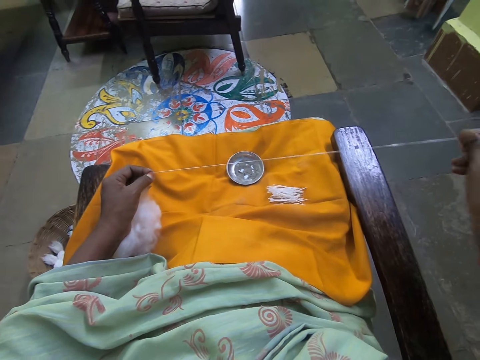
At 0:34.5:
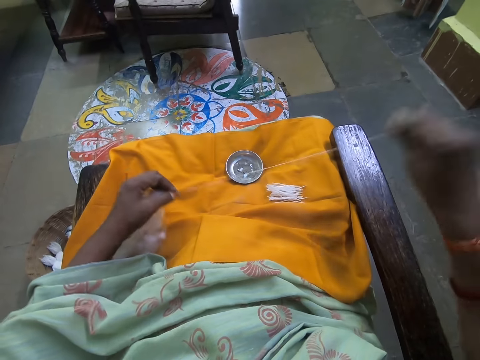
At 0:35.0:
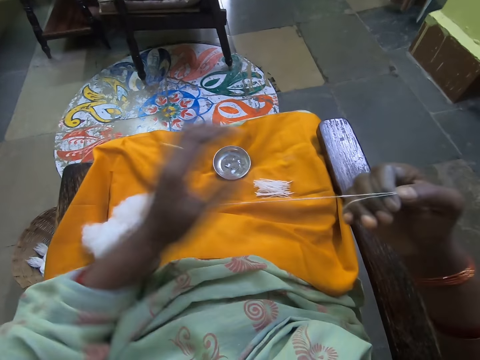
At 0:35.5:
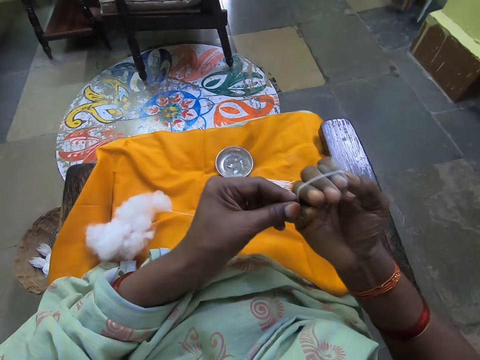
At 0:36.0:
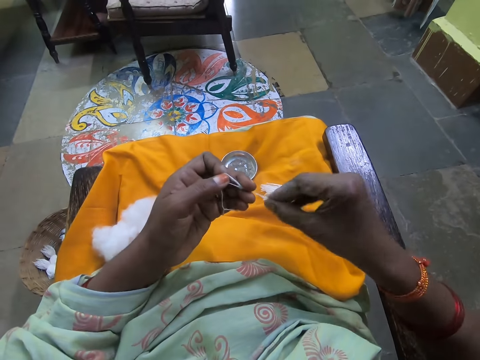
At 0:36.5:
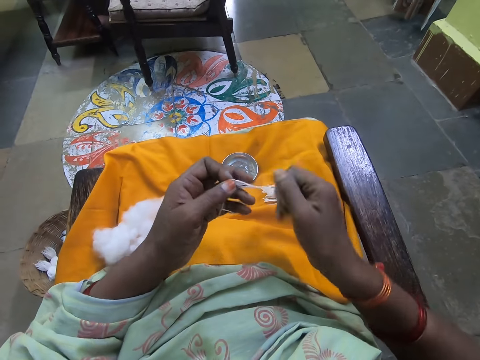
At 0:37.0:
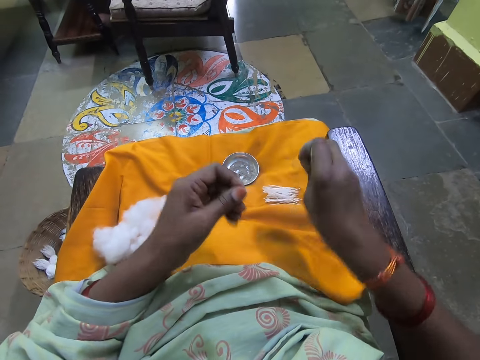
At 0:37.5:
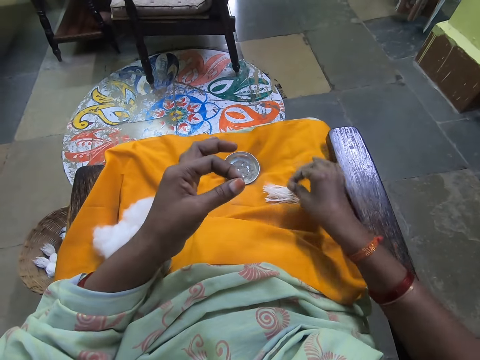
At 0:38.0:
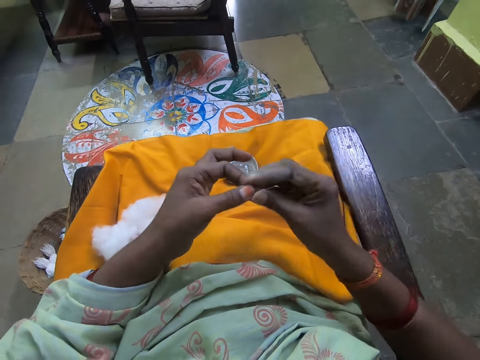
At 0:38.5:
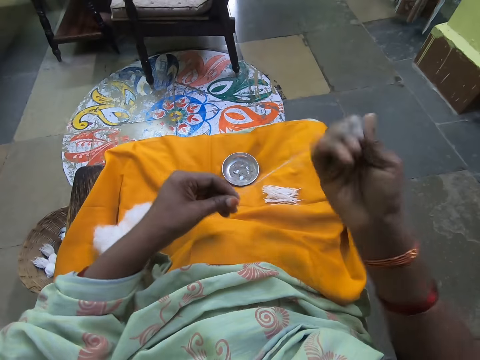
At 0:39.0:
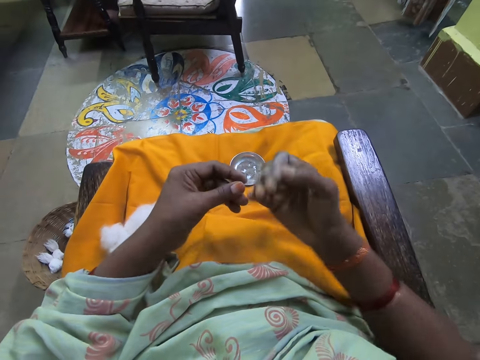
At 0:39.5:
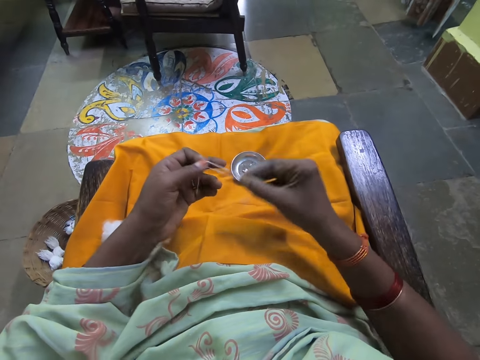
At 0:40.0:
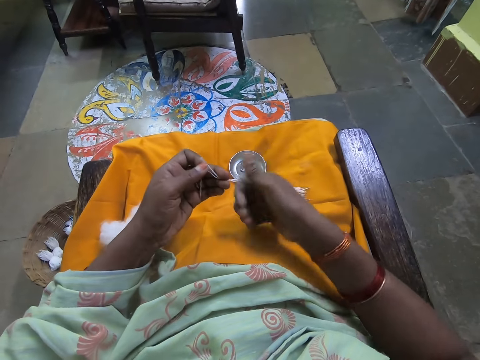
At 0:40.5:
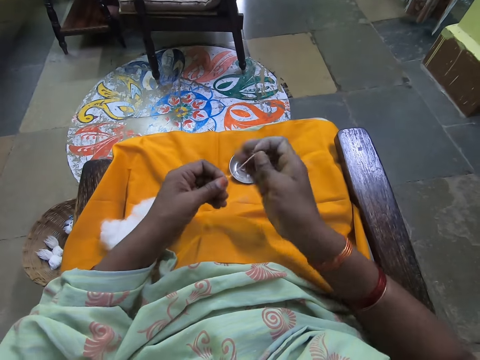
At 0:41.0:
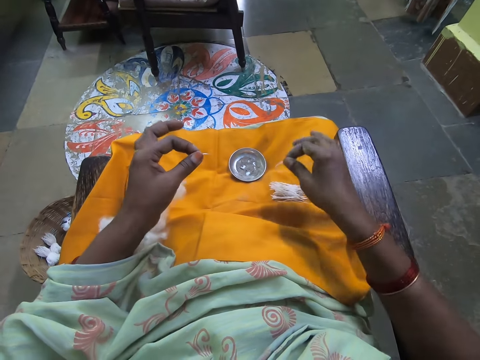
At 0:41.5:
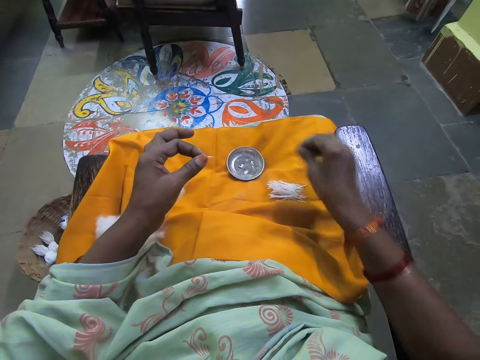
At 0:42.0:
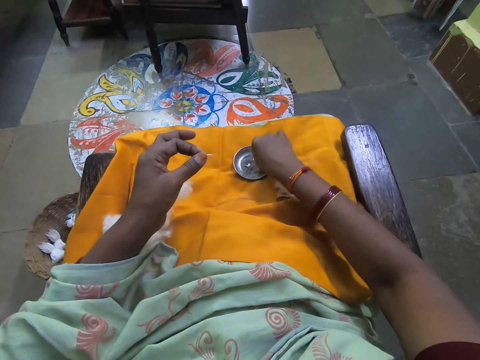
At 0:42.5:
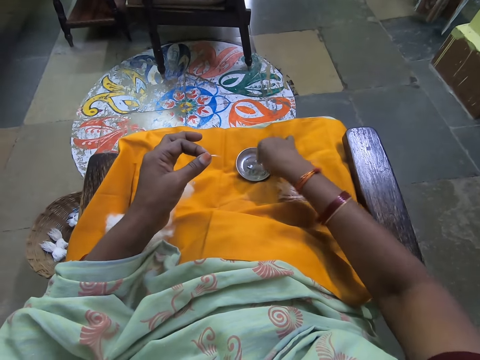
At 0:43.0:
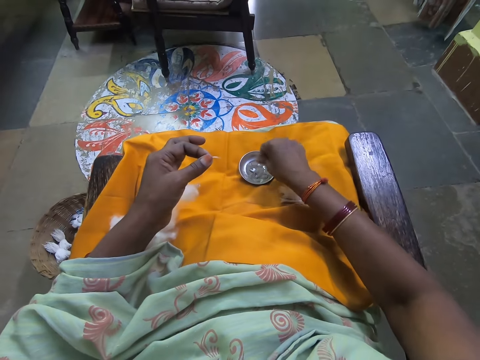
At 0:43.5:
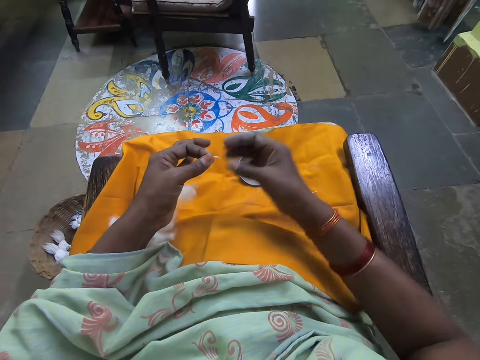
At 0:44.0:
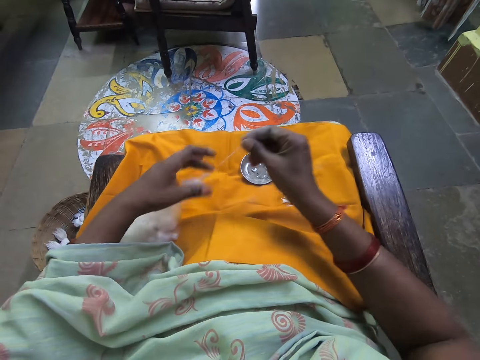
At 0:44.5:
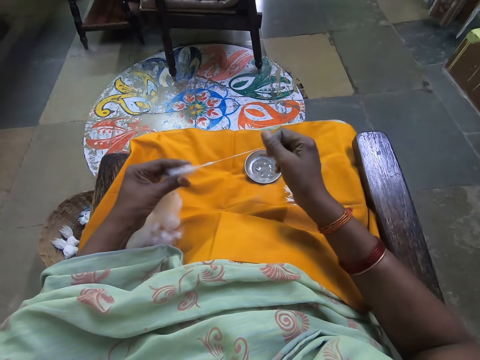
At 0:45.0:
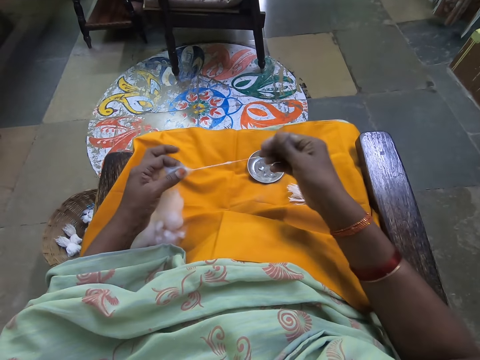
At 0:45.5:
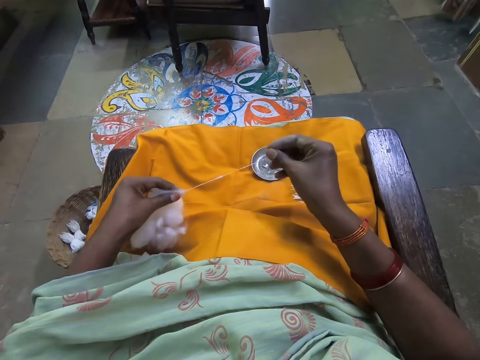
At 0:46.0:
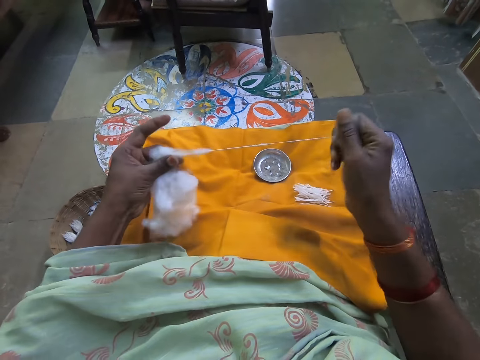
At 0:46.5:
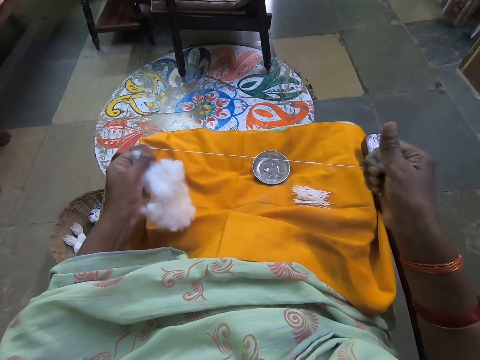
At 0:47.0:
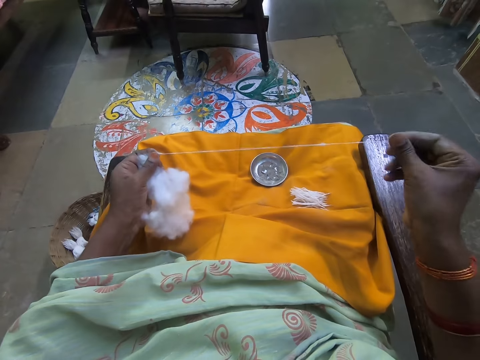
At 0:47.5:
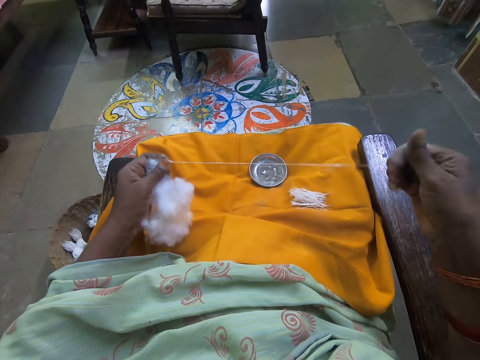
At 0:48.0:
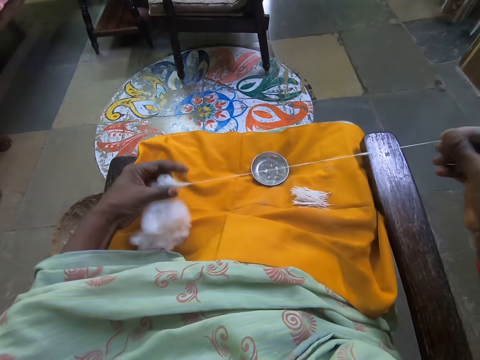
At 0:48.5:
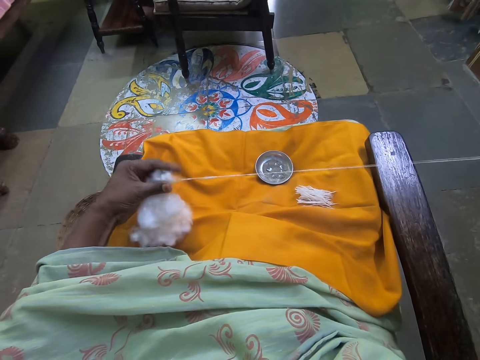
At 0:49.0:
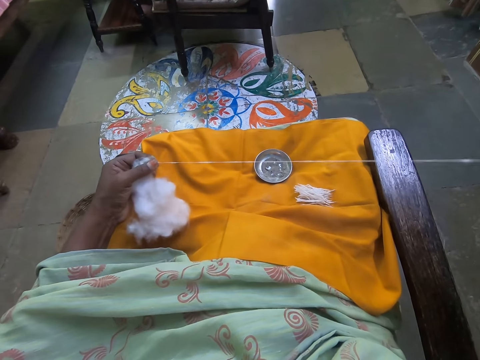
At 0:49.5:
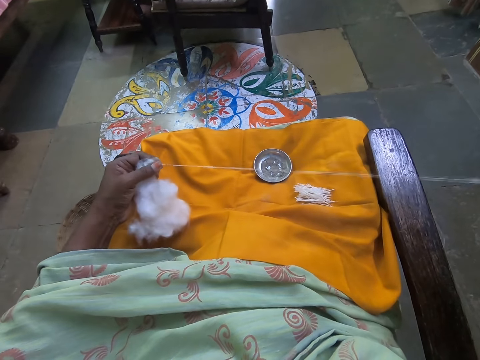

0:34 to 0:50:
The camera wearer rolls the cotton fiber on her hand. She holds the cotton fiber with her left hand. She cuts the cotton fiber with her hand. She puts the cotton fiber on her lap. She rolls the cotton fiber on her hand. She holds the cotton fiber with her left hand. She cuts the cotton fiber with her hand. She puts the cotton fiber on her lap. She touches something on her lap. She pulls the cotton fiber with her hand.

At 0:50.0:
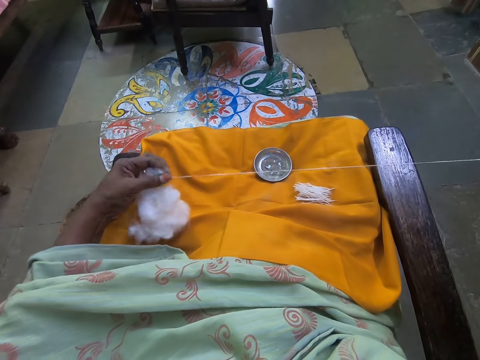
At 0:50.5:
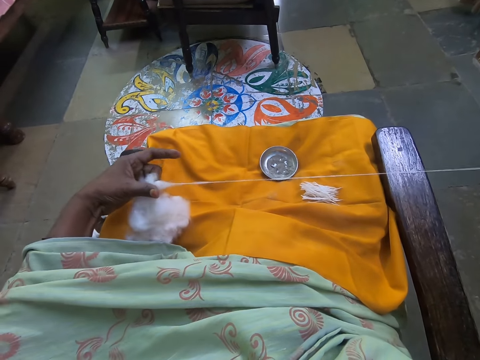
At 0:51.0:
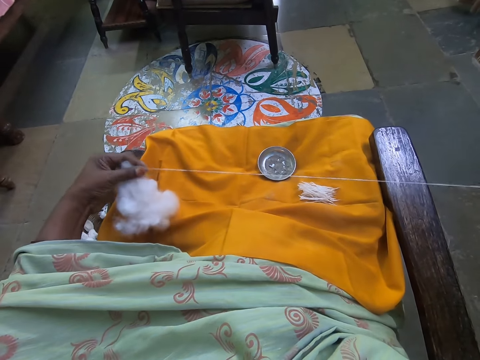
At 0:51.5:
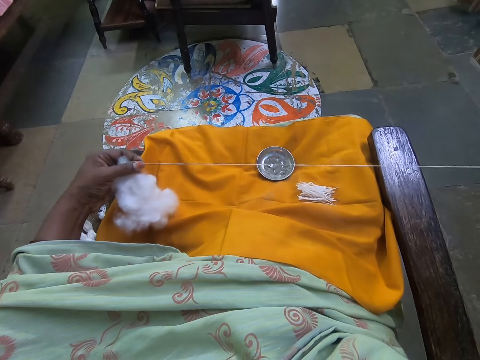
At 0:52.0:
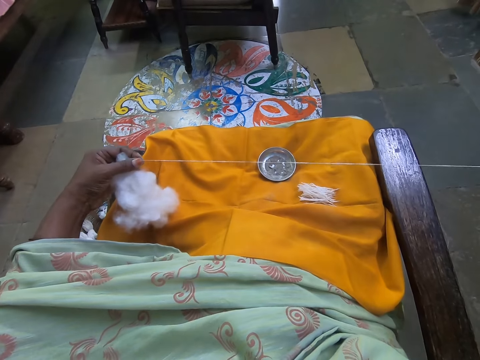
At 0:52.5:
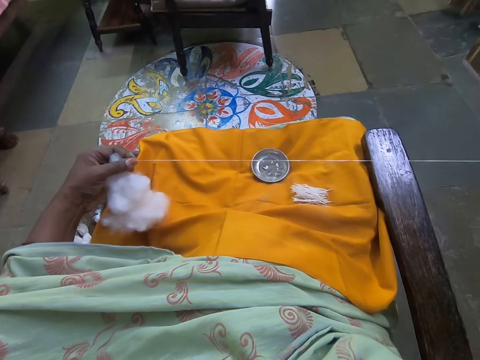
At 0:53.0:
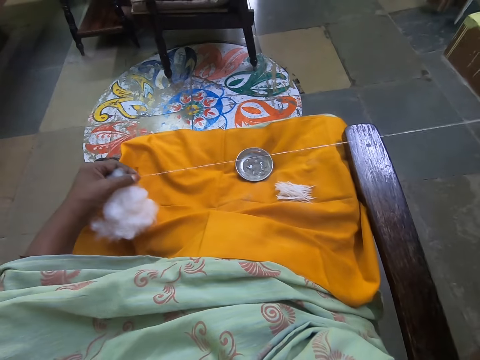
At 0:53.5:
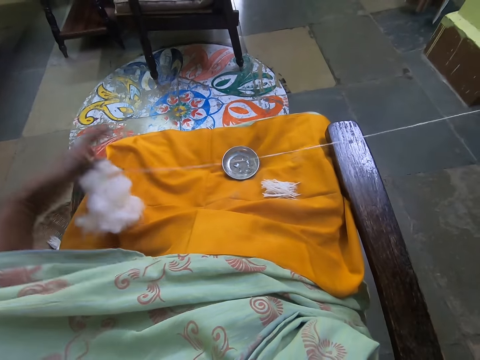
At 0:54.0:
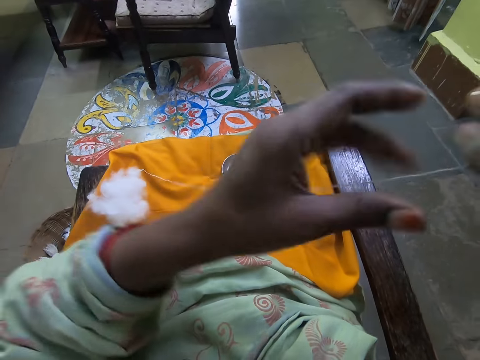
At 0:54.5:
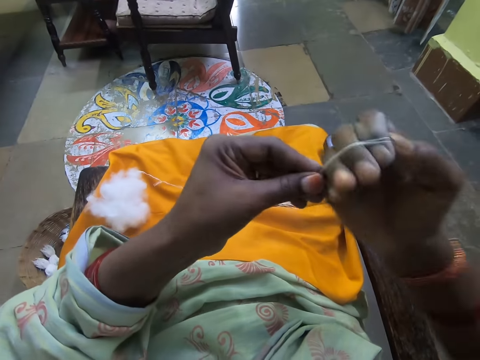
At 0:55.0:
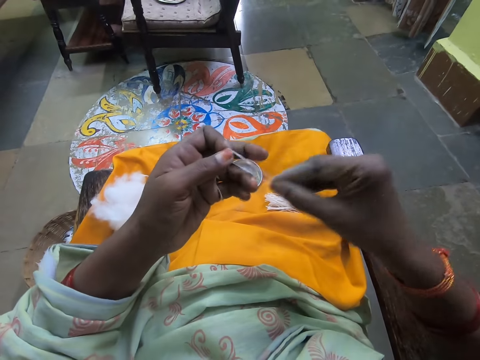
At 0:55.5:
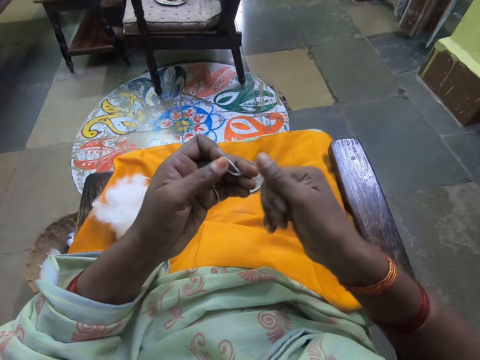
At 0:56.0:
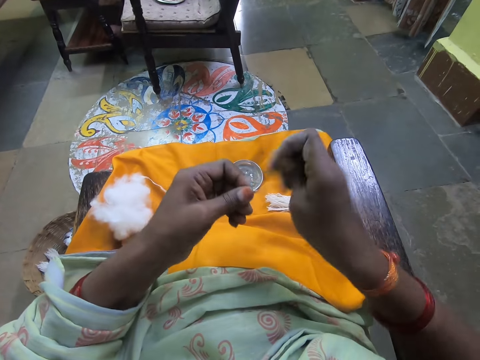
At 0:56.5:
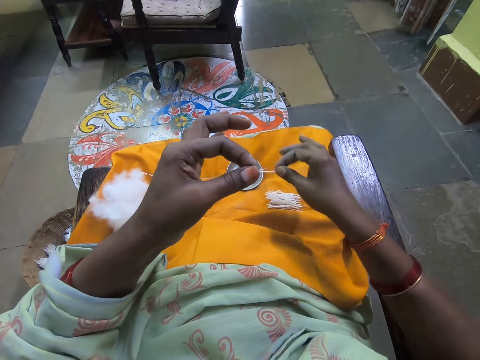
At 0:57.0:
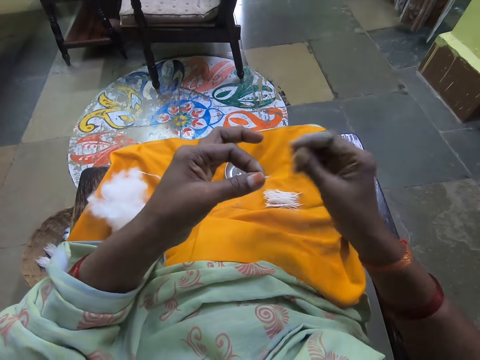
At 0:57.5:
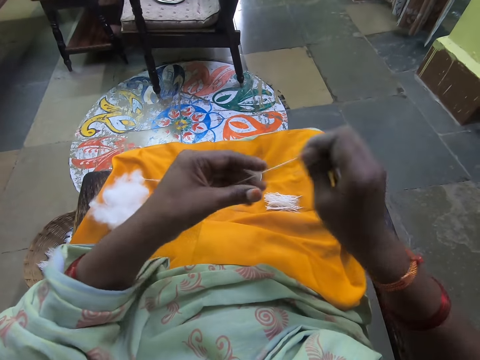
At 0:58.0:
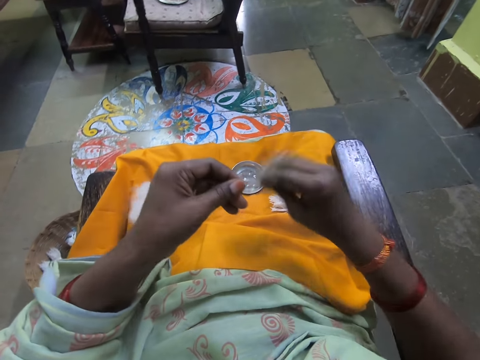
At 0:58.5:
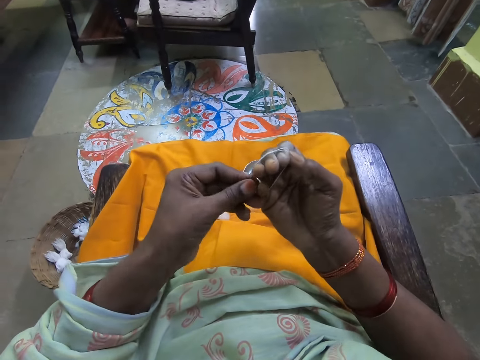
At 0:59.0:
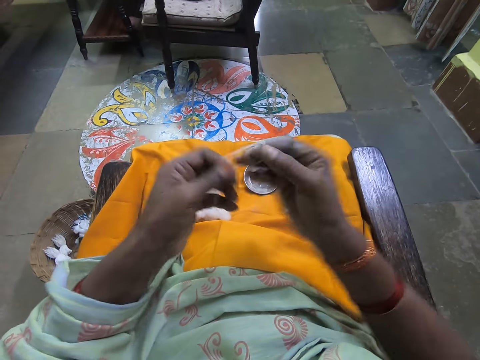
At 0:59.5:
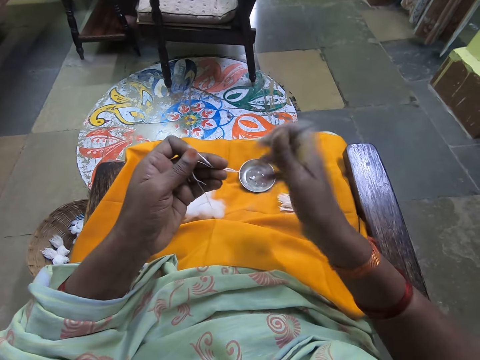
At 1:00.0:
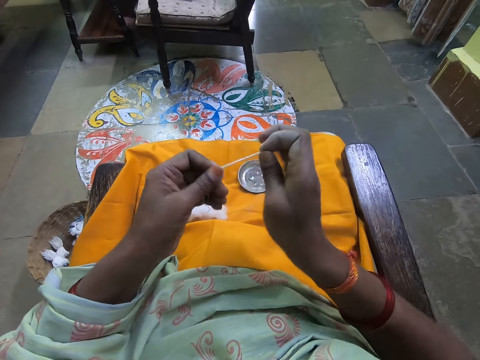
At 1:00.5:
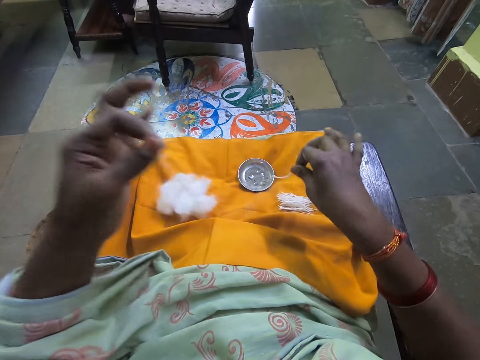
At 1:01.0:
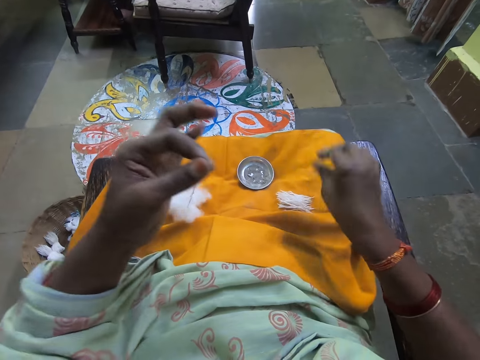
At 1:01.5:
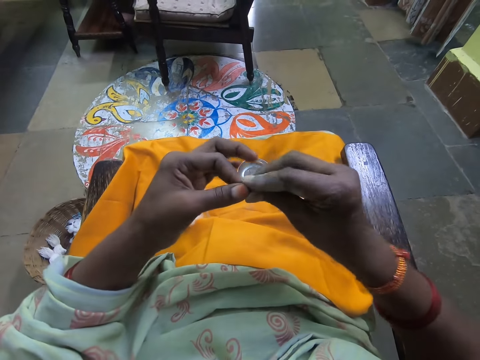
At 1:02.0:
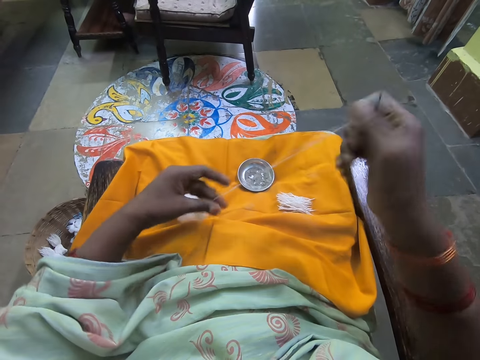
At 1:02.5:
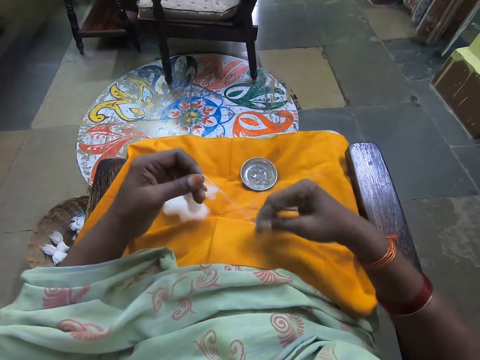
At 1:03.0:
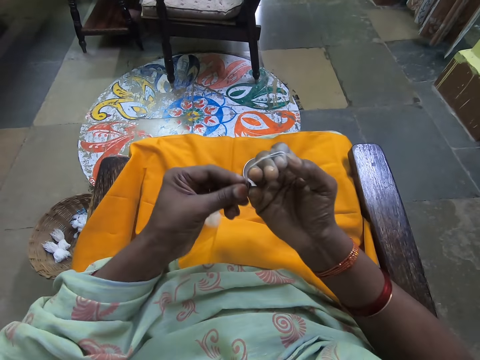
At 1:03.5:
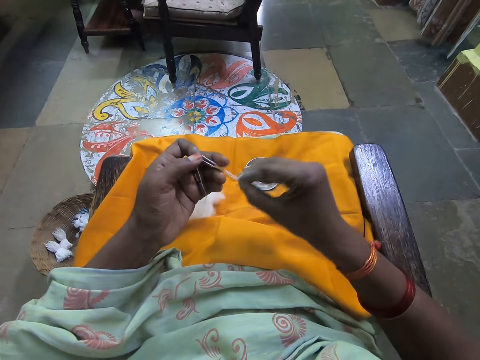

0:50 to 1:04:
The camera wearer rolls the cotton fiber on her hand. She holds the cotton fiber with her left hand. She cuts the cotton fiber with her hand. She puts the cotton fiber on her lap. She rolls the cotton fiber on her hand. She holds the cotton fiber with her left hand. She cuts the cotton fiber with her hand. She puts the cotton fiber on her lap. She rolls the cotton fiber on her hand.
